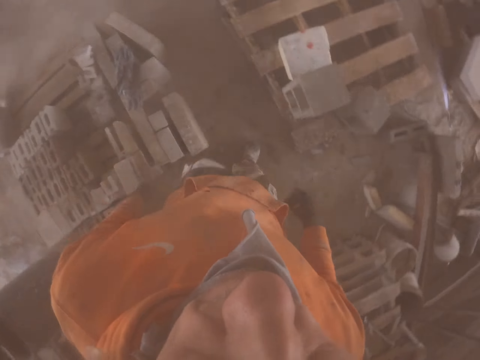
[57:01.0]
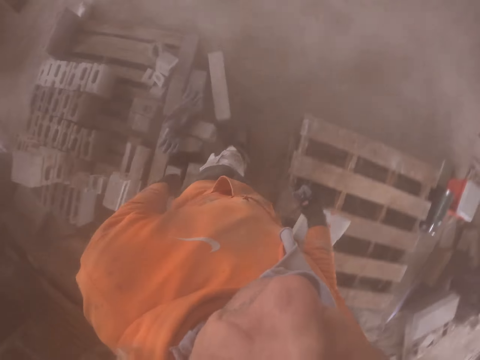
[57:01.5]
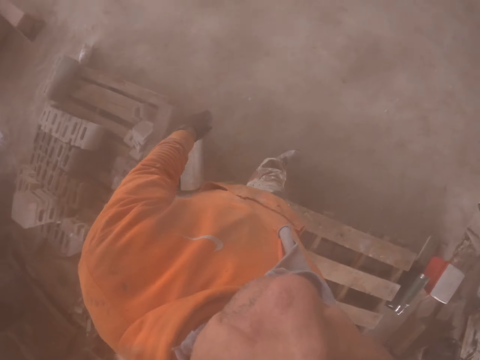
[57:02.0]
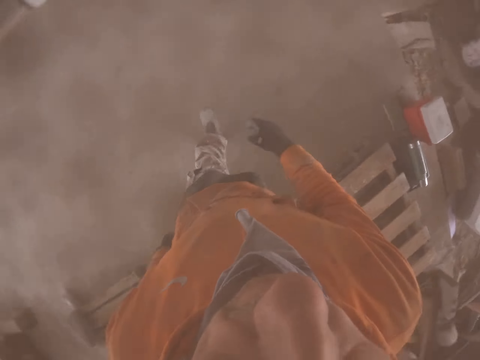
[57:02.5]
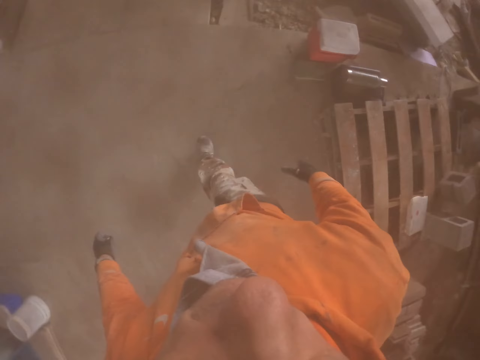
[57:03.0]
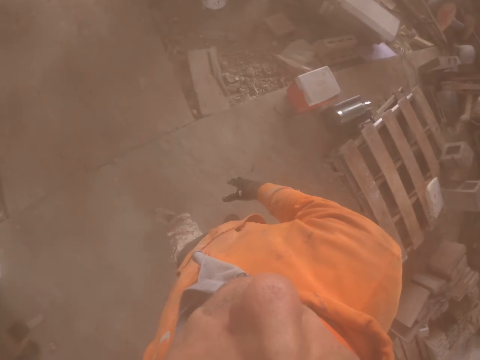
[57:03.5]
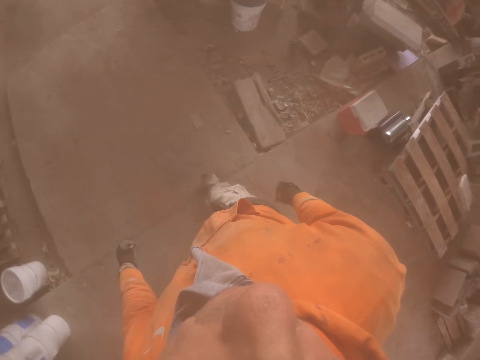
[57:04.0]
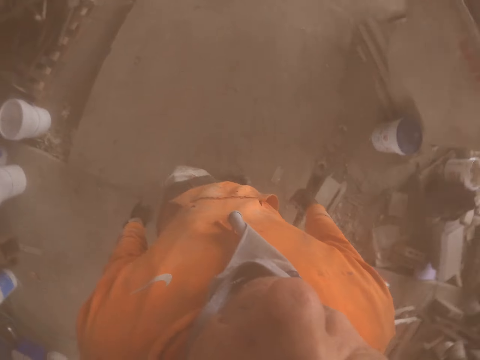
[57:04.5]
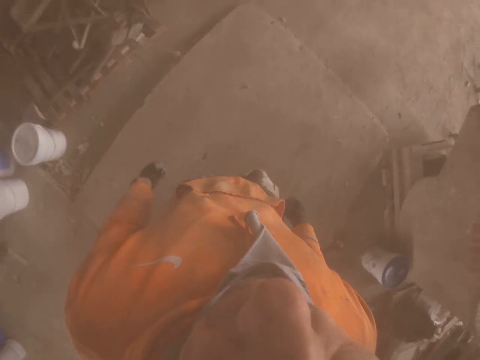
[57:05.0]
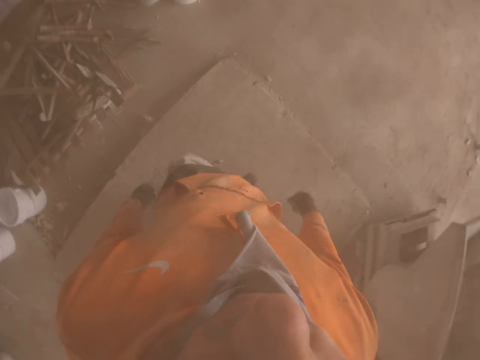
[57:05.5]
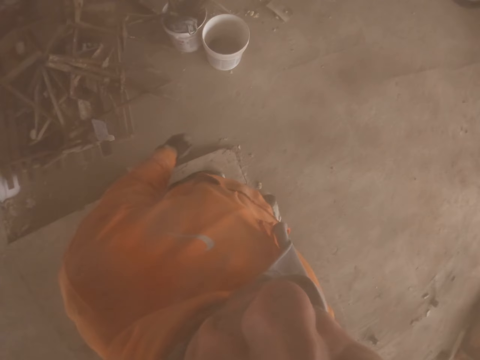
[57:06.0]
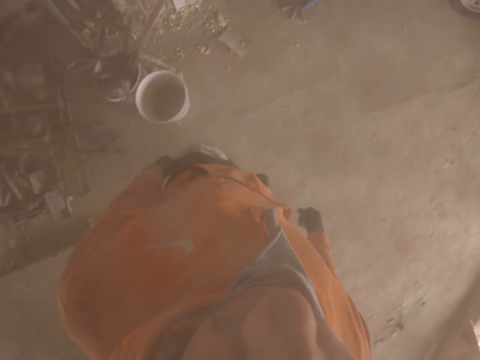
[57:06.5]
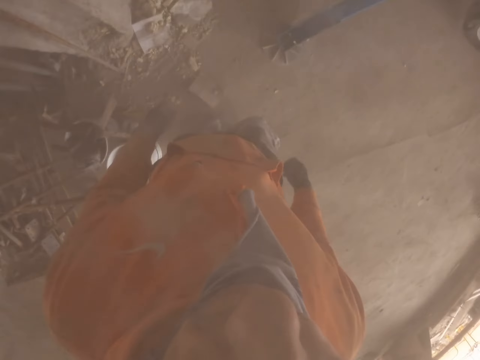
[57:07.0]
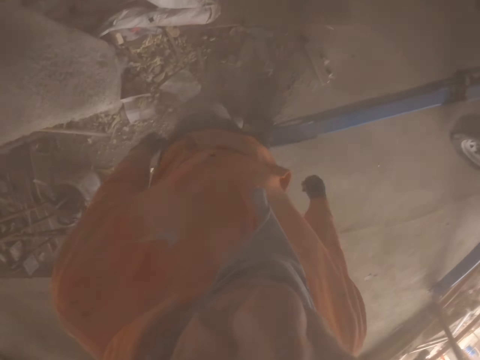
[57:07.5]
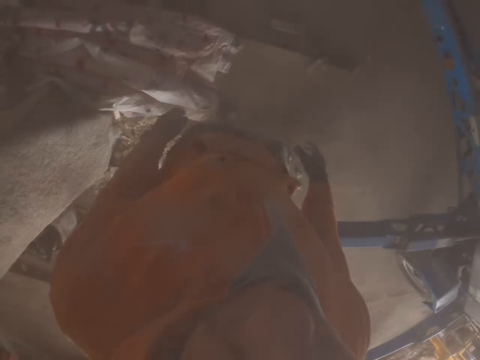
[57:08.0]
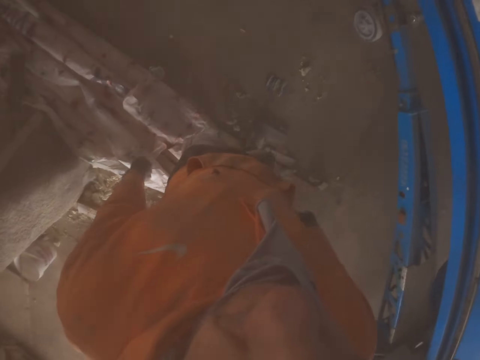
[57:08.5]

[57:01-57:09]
The camera wearer walks around the store room.

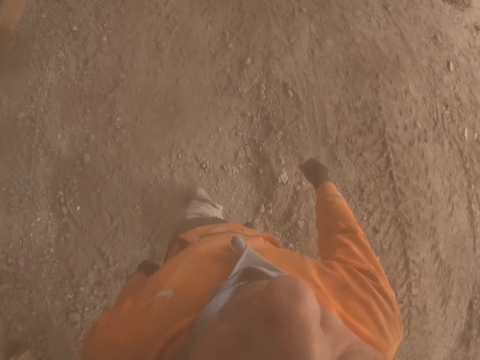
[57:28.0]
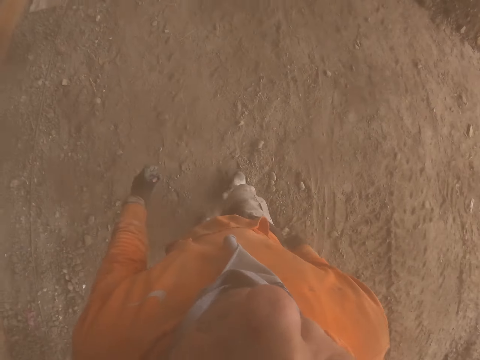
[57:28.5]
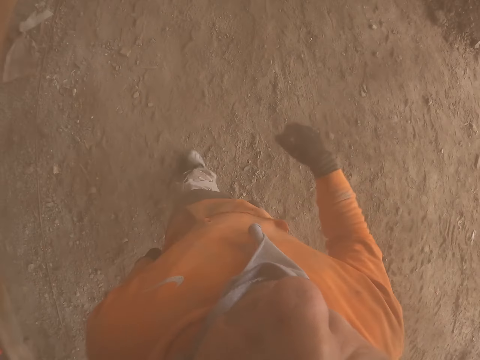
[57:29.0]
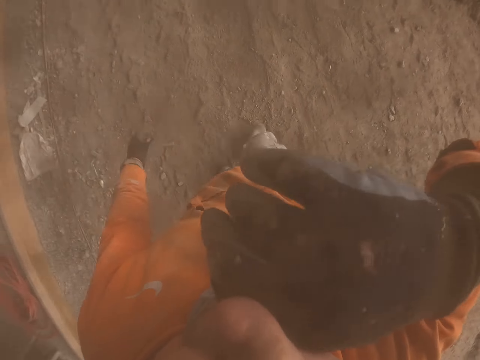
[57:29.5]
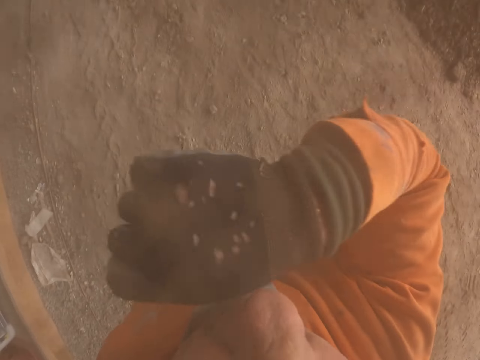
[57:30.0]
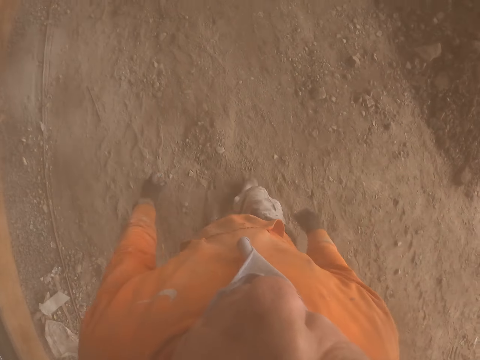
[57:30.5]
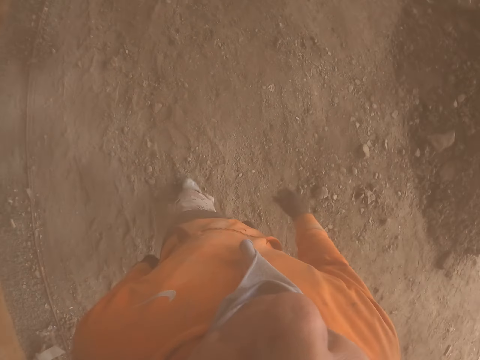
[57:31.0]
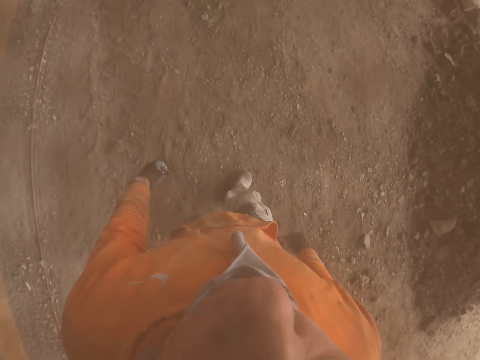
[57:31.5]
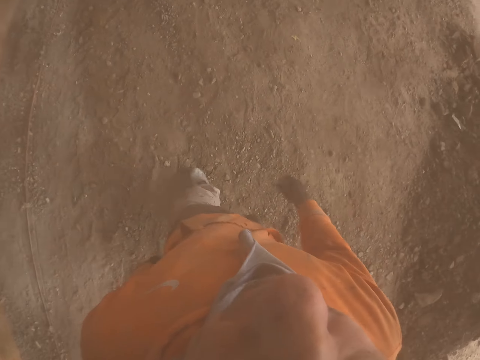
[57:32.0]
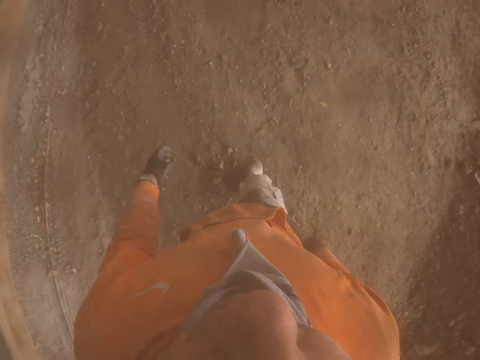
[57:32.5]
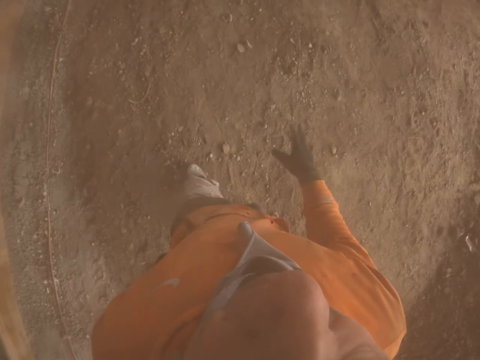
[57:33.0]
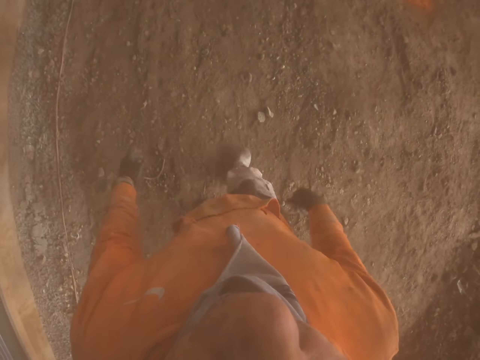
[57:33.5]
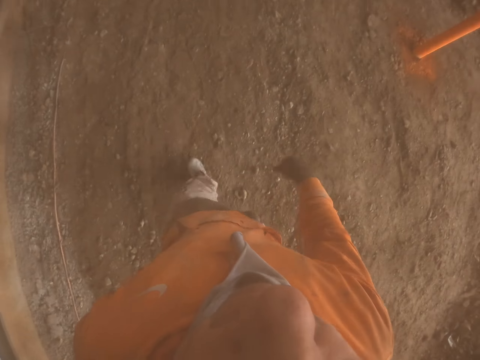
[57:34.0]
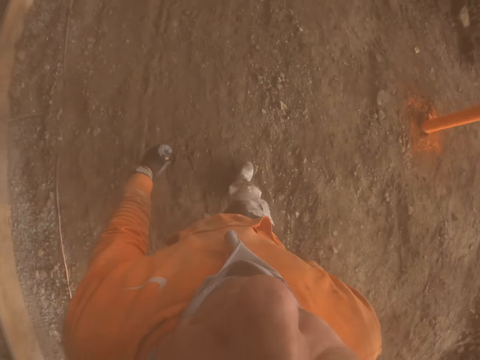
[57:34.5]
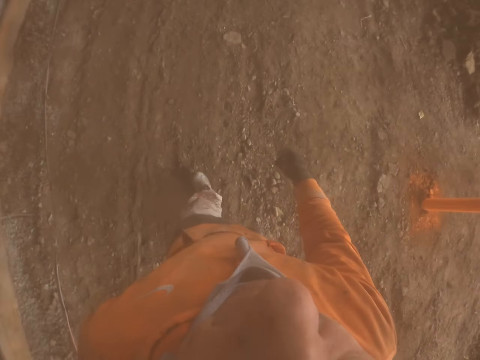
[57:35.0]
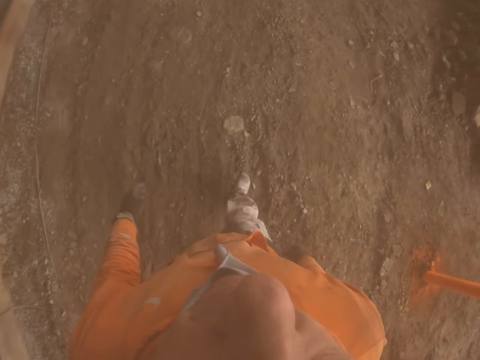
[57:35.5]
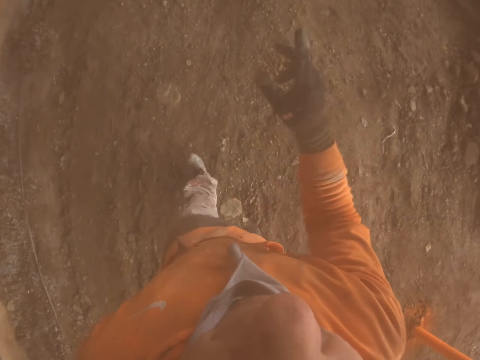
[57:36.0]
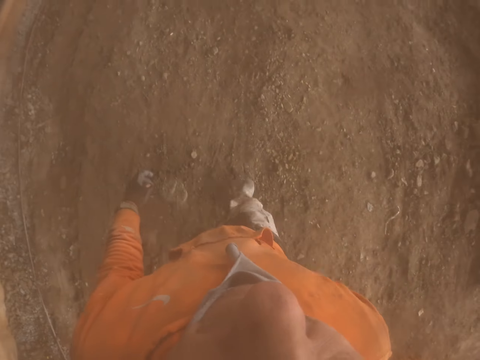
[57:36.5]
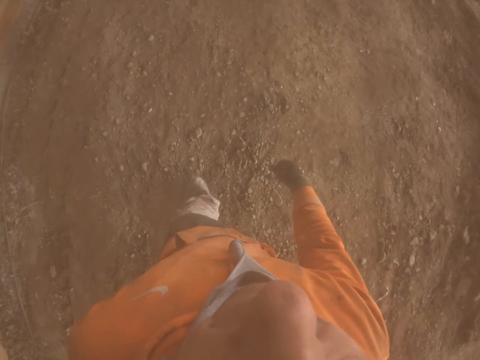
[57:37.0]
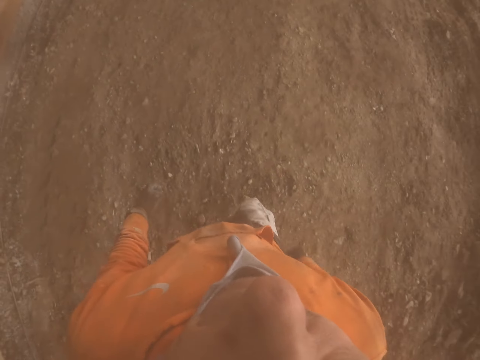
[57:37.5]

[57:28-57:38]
The camera wearer wipes his face with his hands. He walks around.

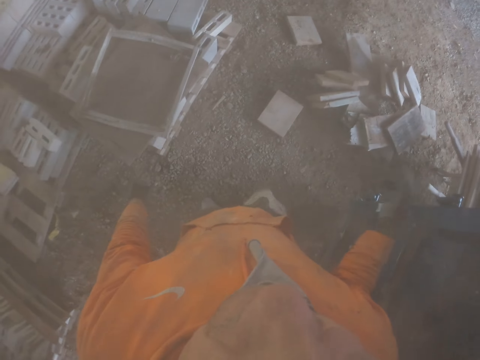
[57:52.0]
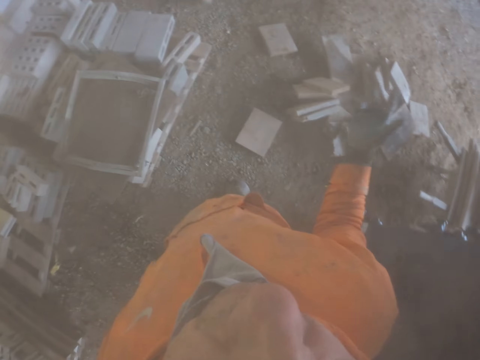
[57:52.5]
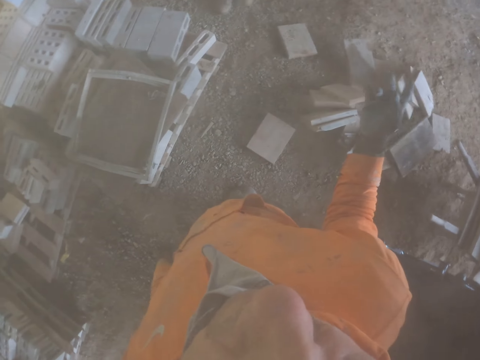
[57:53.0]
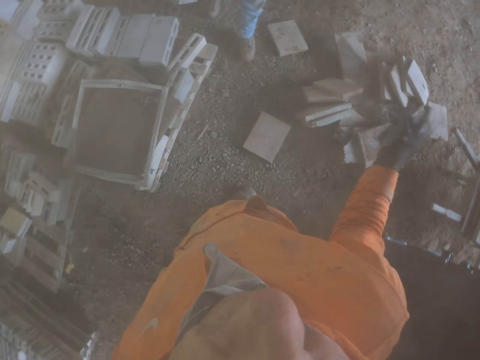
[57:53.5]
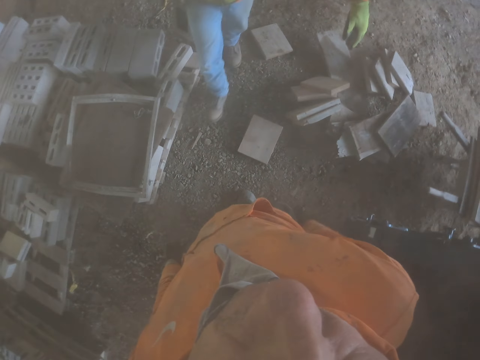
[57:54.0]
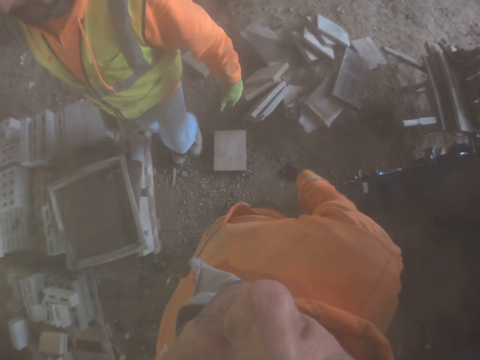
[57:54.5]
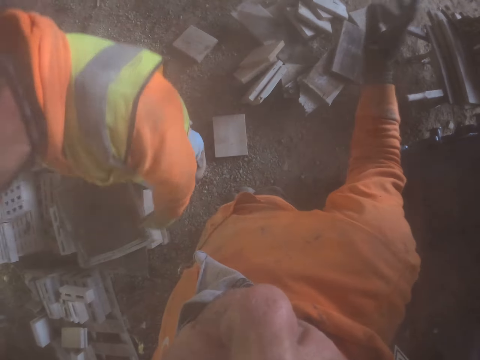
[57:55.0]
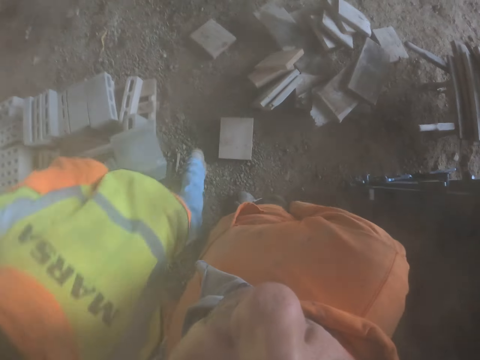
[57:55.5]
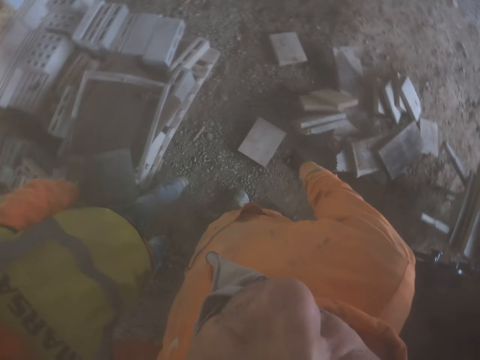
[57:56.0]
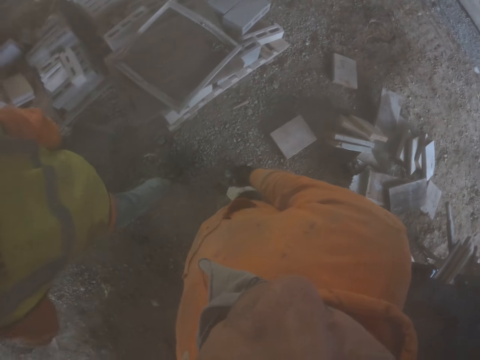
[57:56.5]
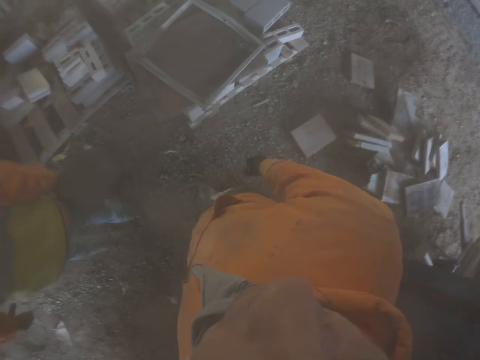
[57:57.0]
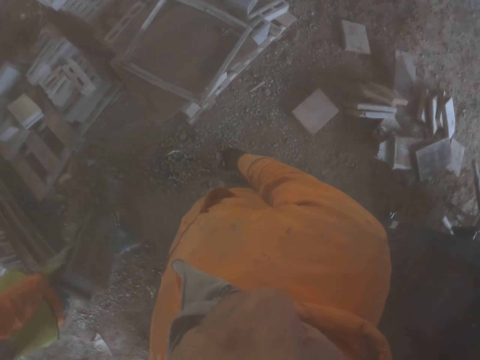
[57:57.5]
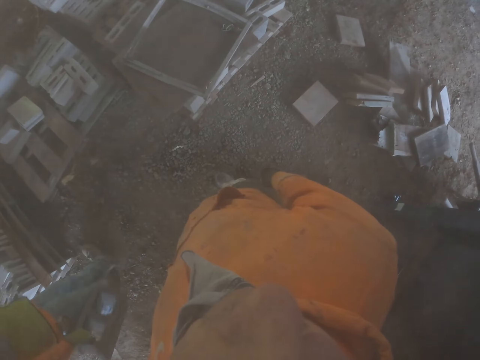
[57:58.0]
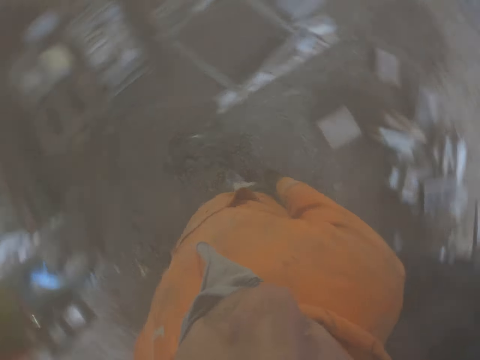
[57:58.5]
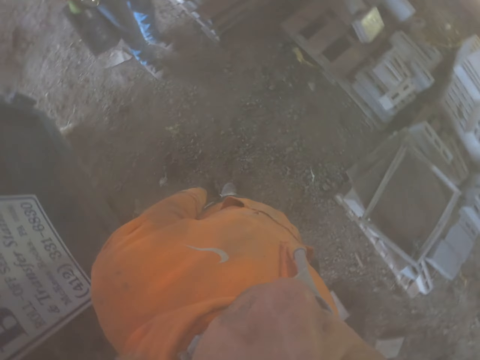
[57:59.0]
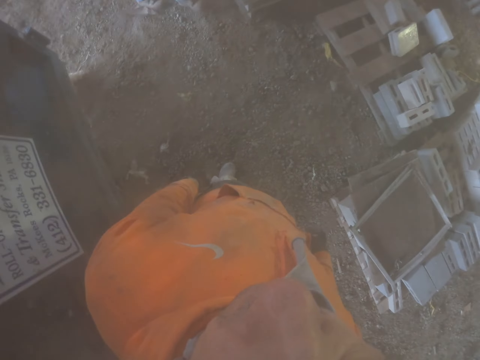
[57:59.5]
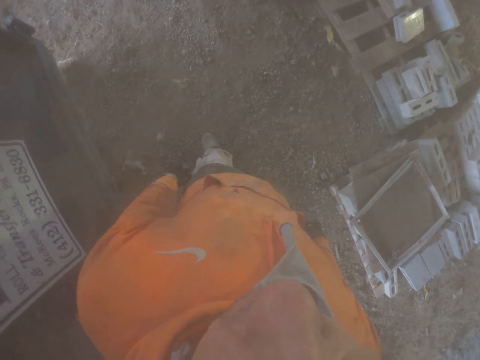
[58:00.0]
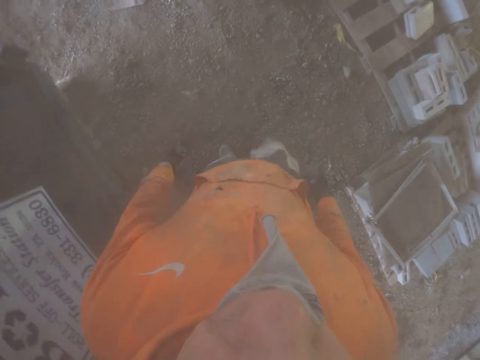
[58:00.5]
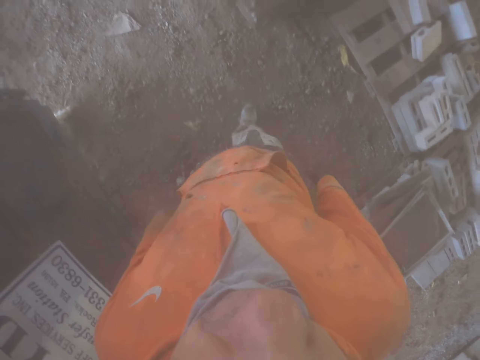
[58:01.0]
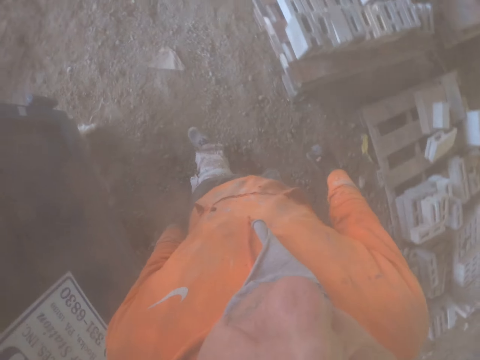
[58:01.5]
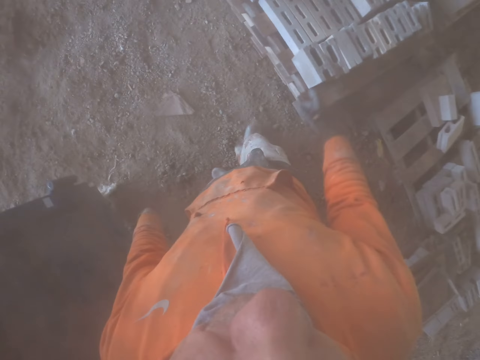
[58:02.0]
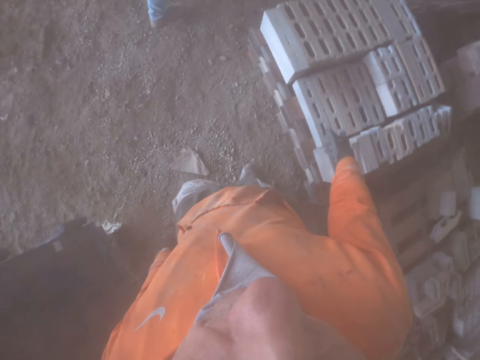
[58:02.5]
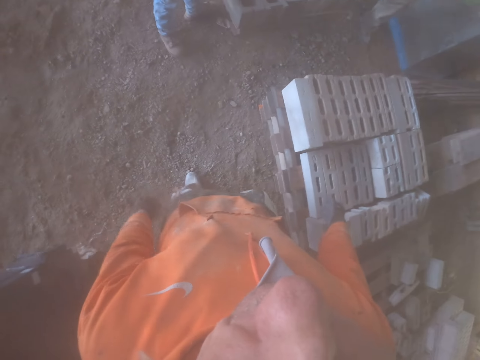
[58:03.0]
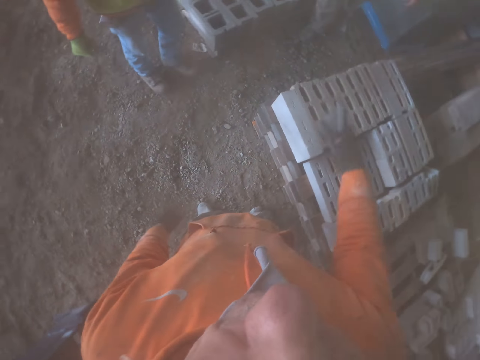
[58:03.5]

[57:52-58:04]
The camera wearer moves his hands side to side. He stares around.
